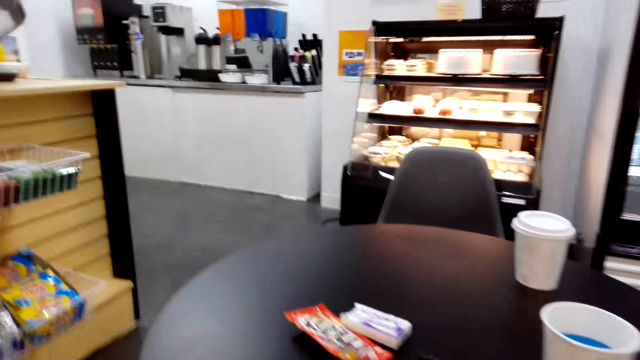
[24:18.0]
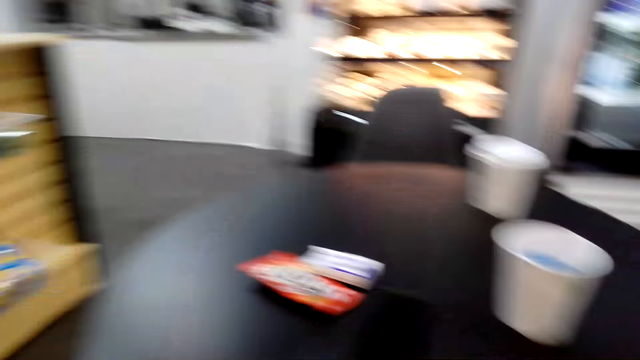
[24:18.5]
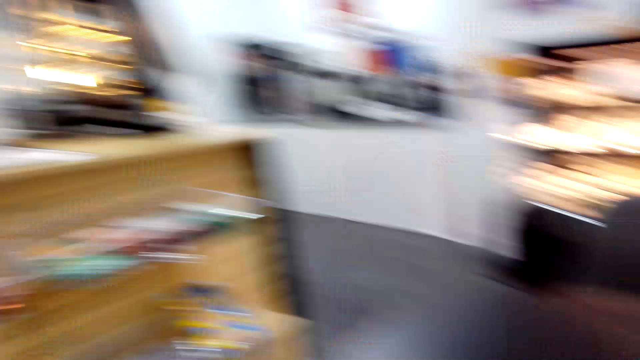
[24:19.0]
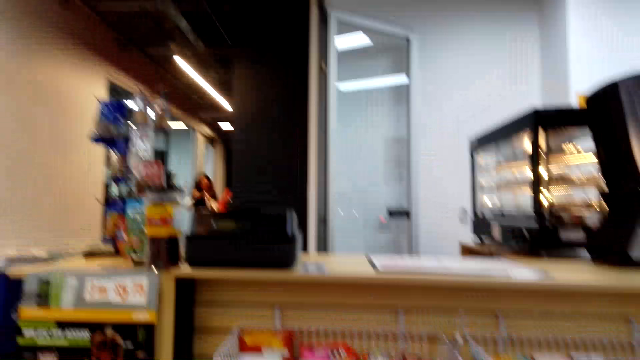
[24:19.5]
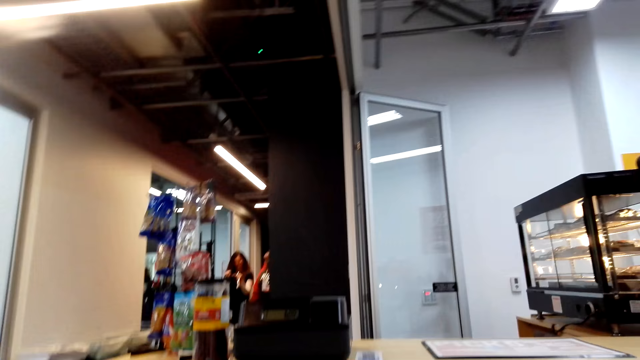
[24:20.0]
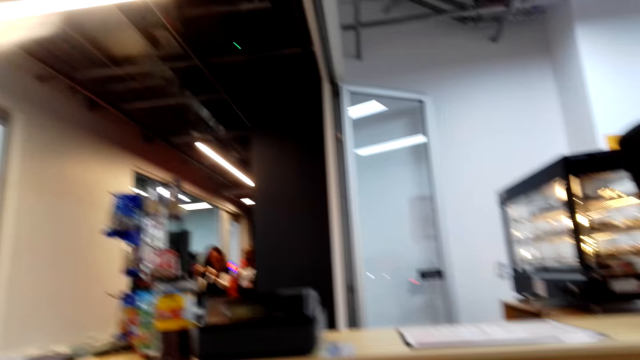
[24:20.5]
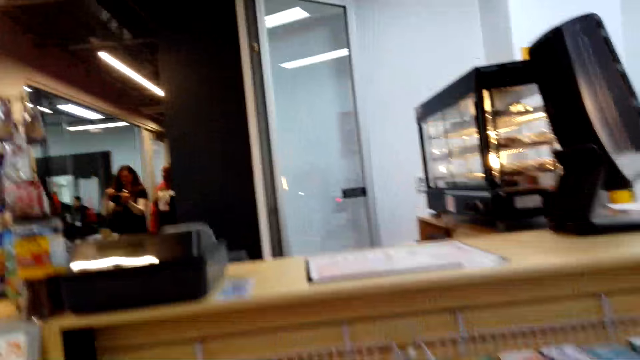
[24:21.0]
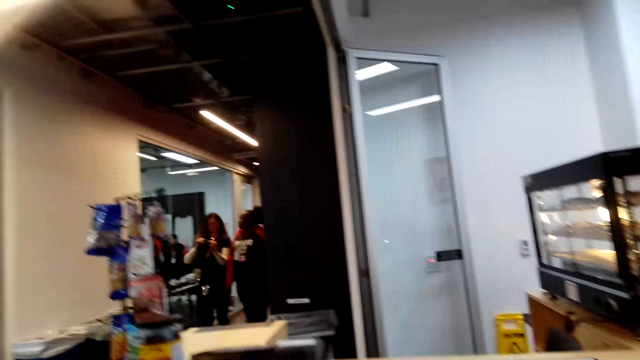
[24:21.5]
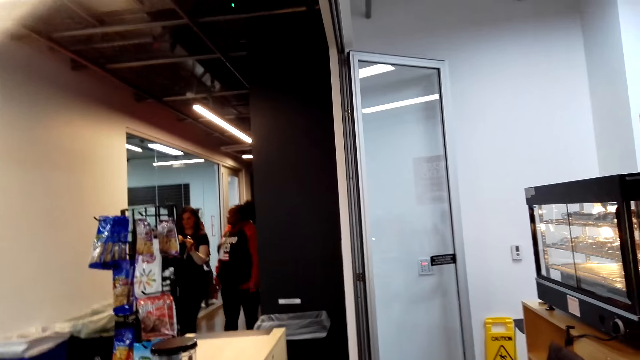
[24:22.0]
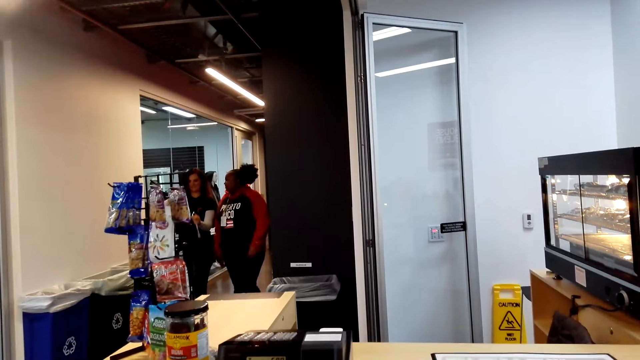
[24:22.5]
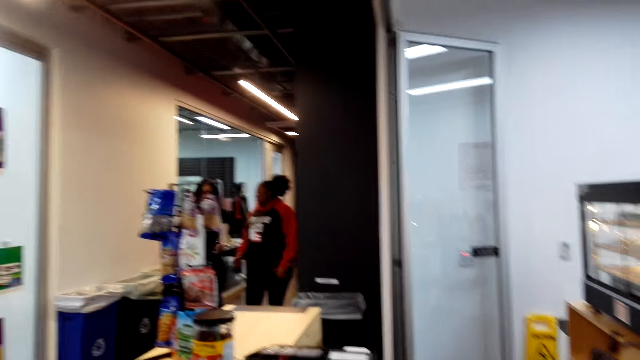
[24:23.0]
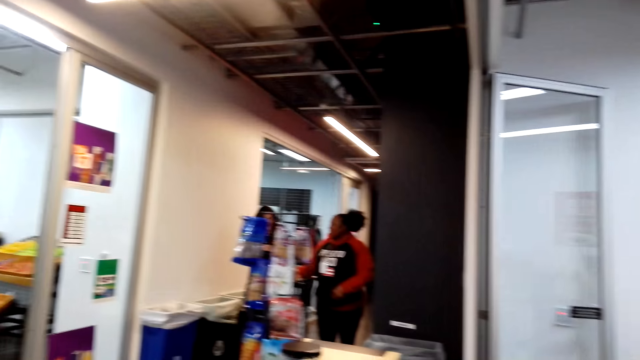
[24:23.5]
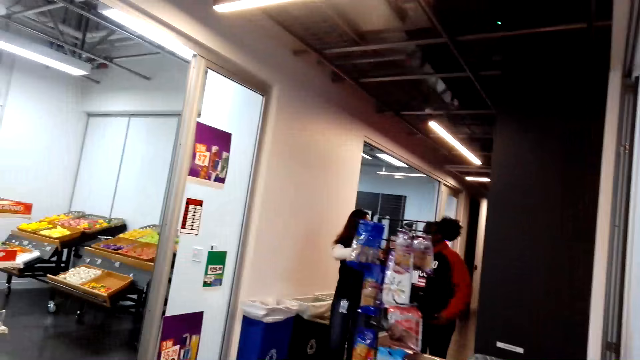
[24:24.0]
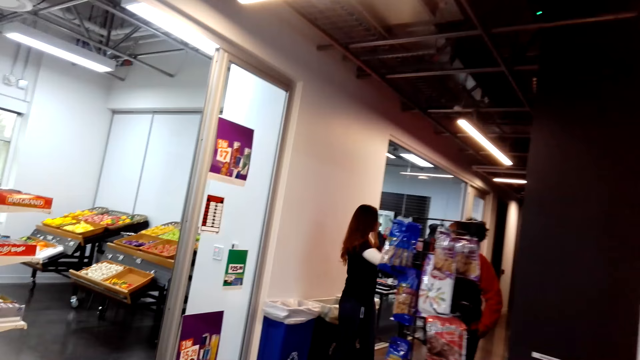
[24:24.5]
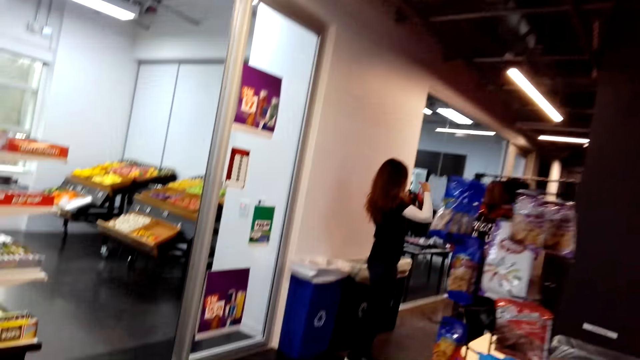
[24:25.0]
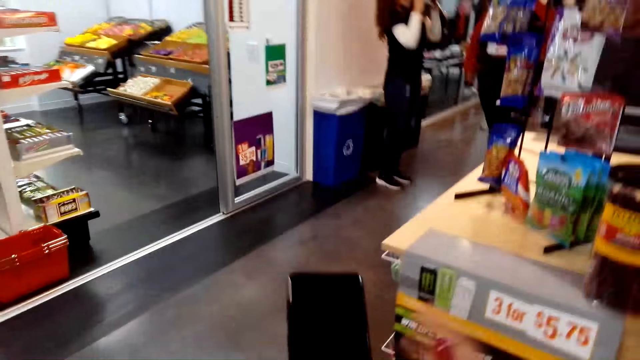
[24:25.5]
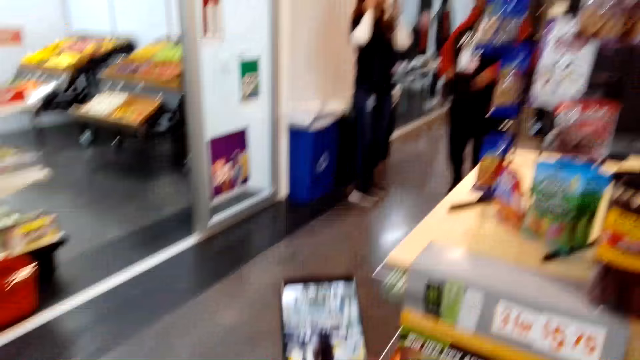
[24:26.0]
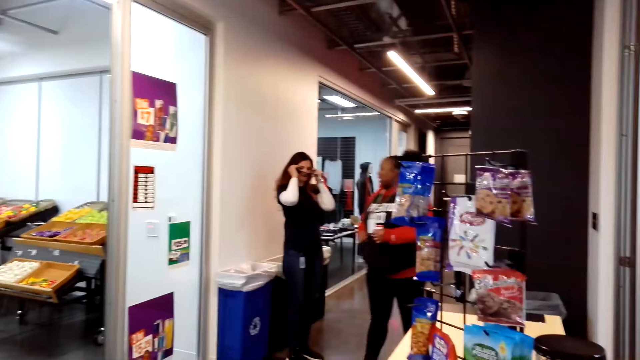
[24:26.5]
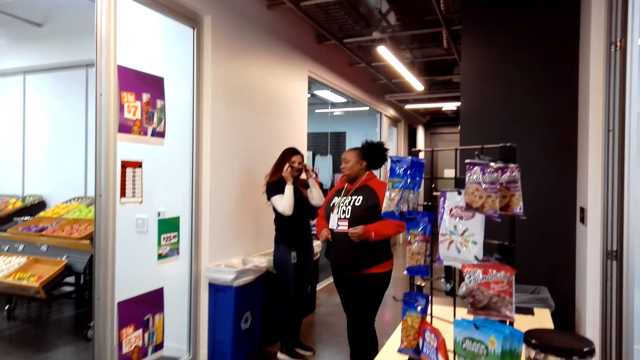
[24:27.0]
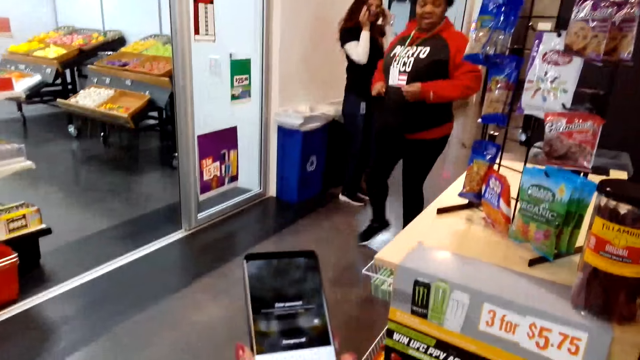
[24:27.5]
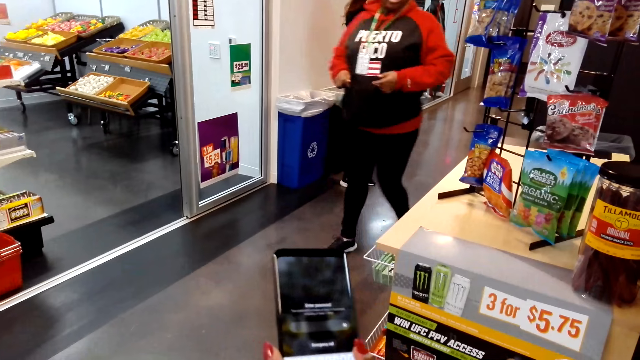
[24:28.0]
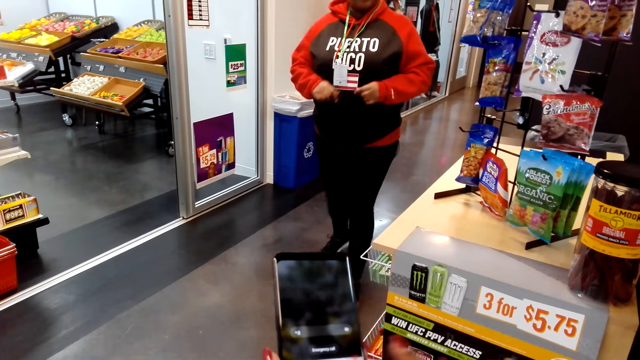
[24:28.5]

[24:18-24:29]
The camera wearer stares at the room. A woman converses with another woman. The camera wearer converses with the first woman and the other woman. They dial the phone.

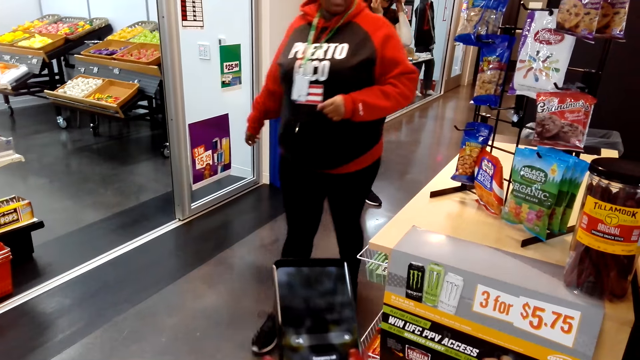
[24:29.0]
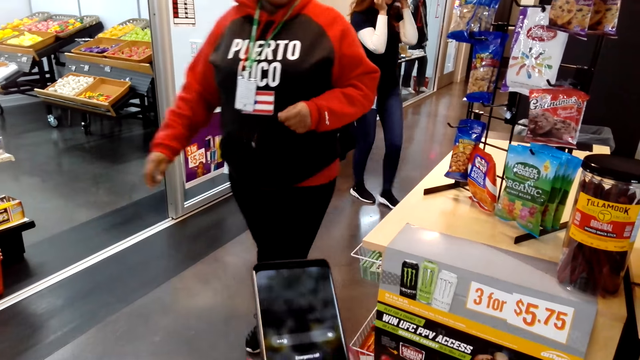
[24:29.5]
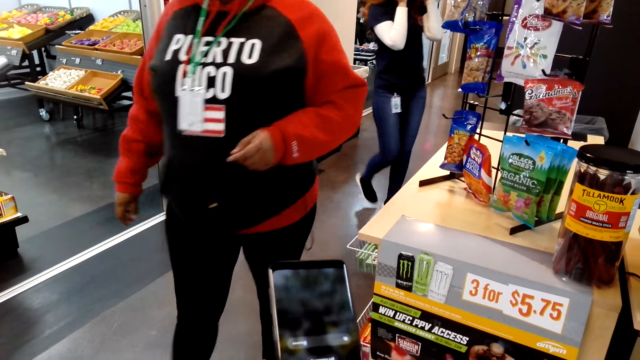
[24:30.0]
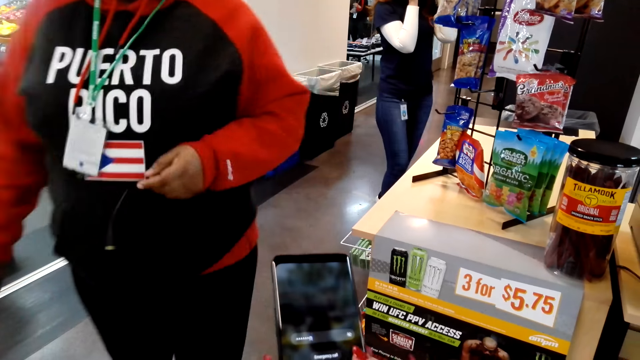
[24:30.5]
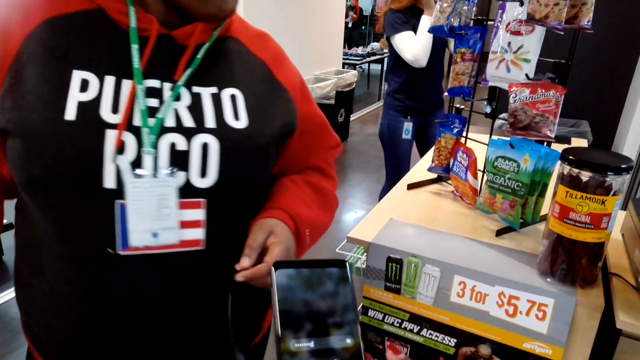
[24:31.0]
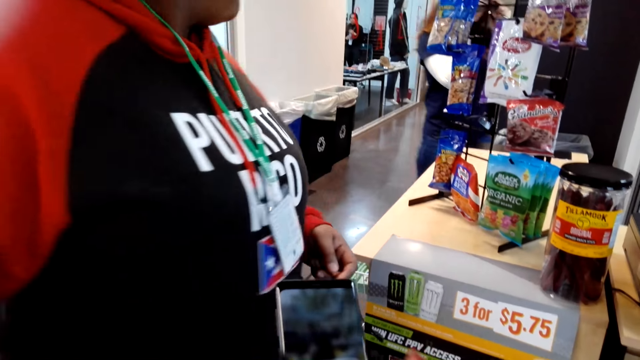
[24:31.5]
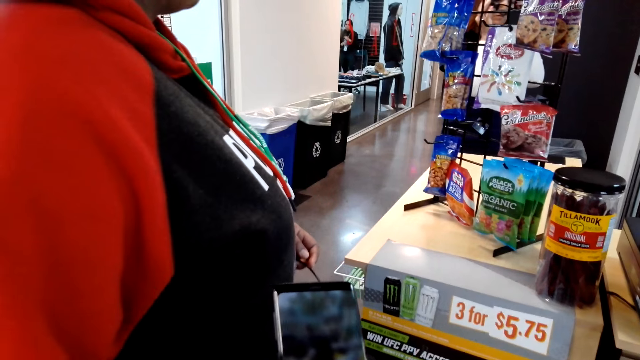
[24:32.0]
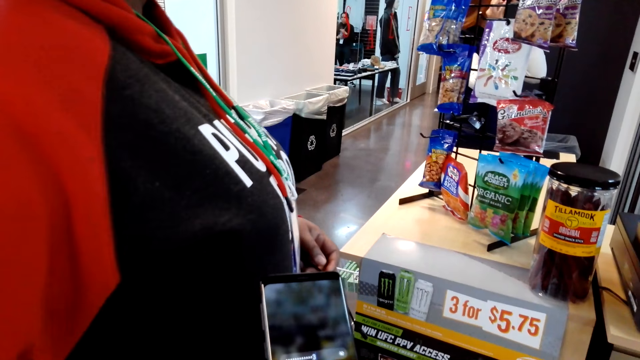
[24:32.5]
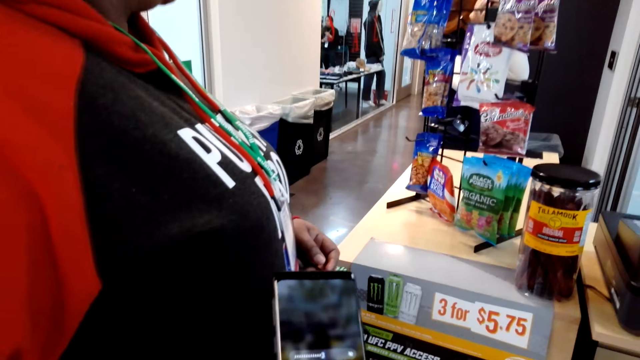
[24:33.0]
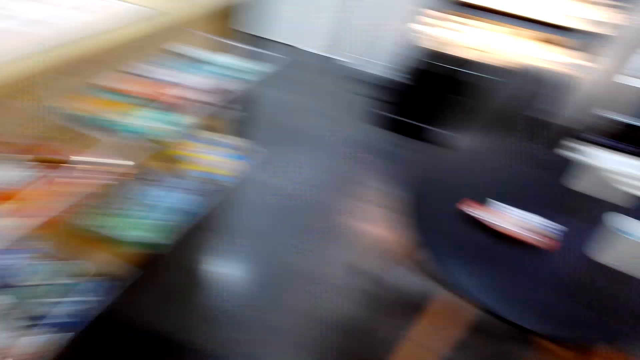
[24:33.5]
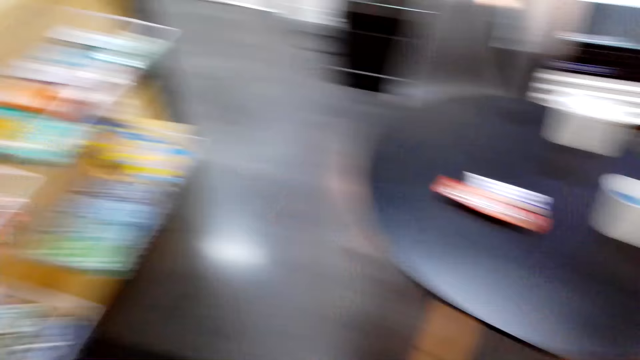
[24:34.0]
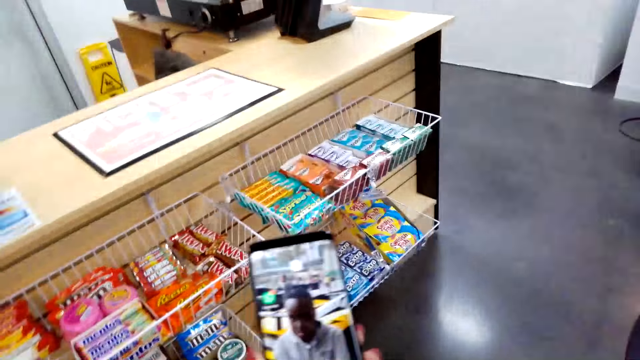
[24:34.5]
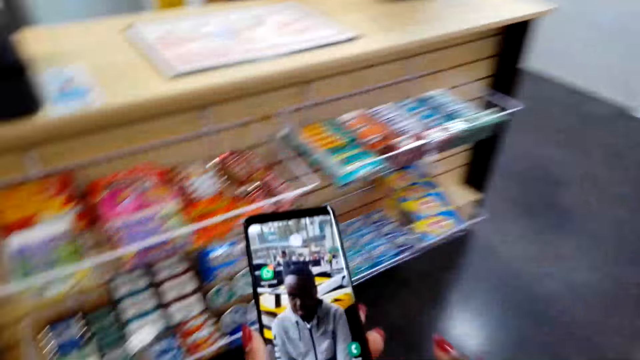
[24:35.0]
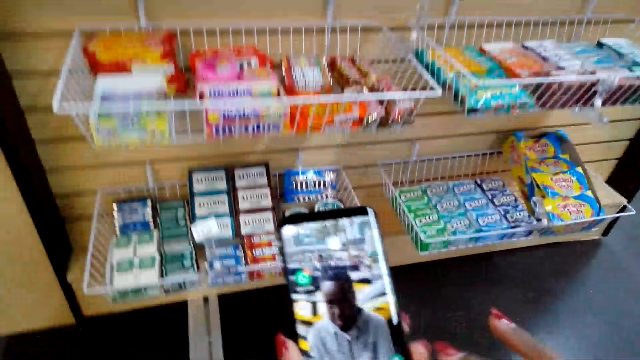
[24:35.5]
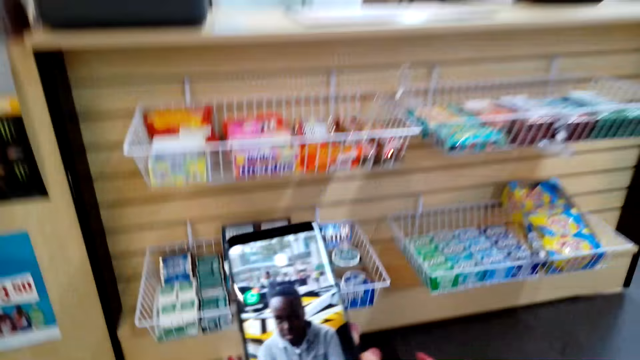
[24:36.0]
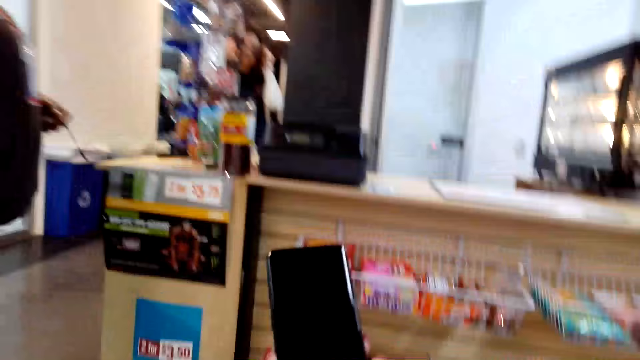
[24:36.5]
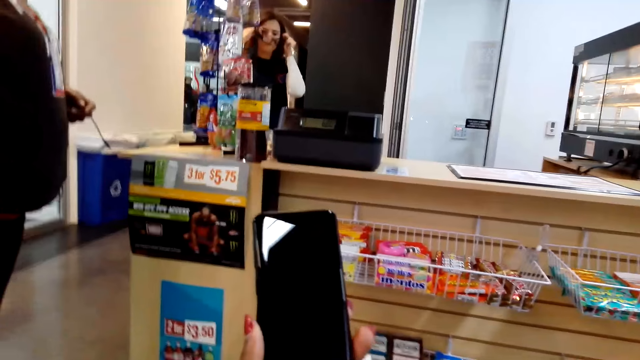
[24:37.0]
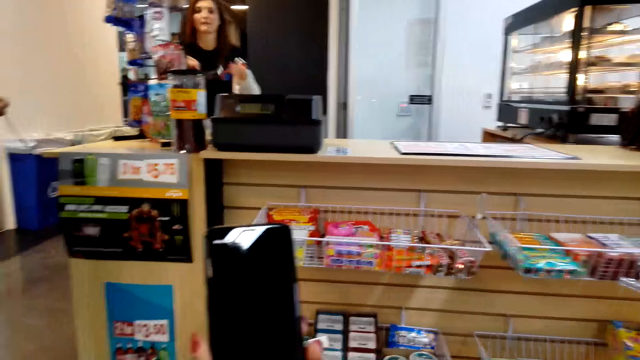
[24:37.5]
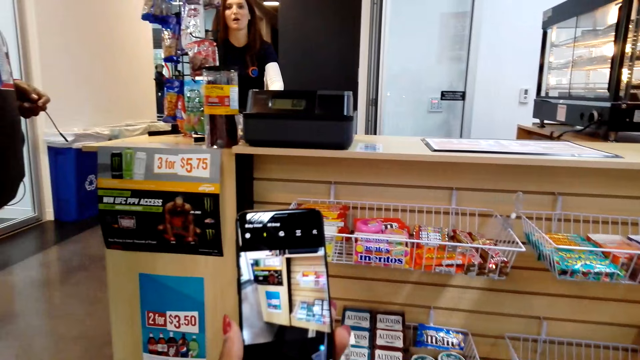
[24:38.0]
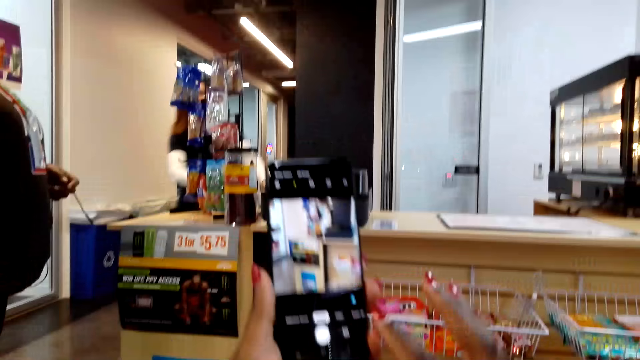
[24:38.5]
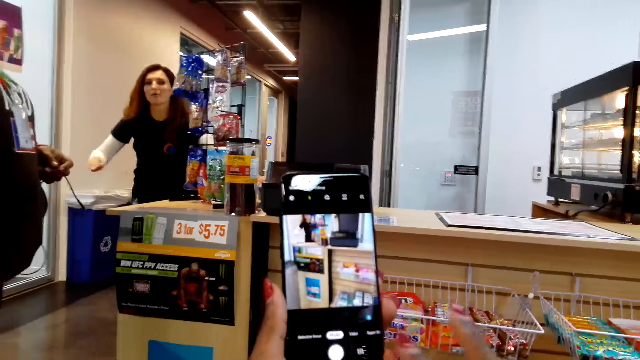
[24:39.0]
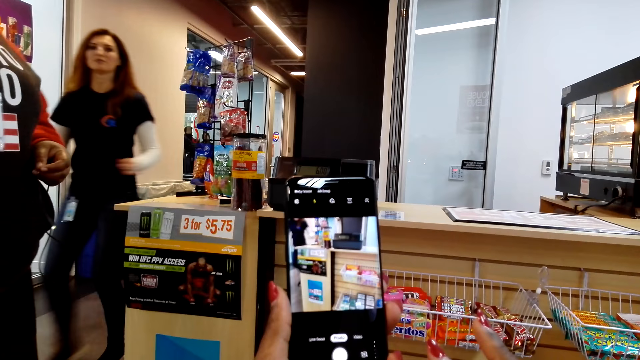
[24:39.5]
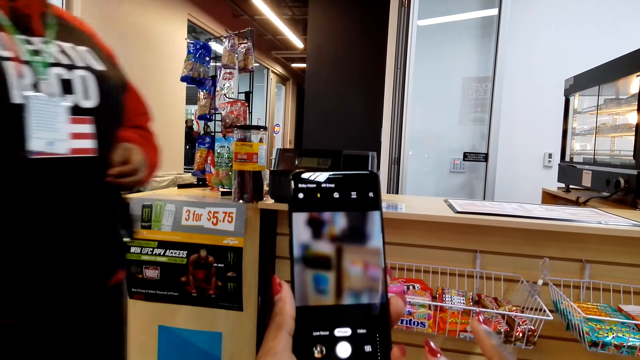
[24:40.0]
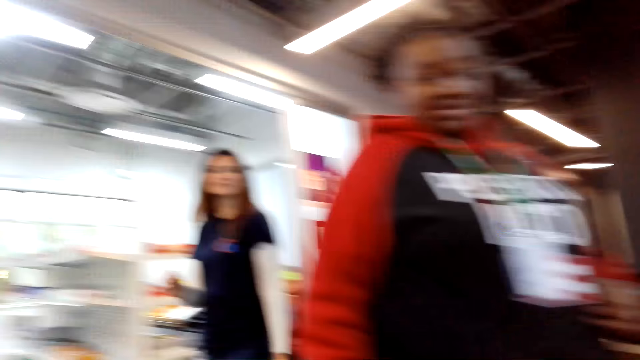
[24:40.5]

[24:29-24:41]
The camera wearer scrolls on her cellphone. They take a selfie with her cellphone. They scroll on her cellphone. They take a picture.
